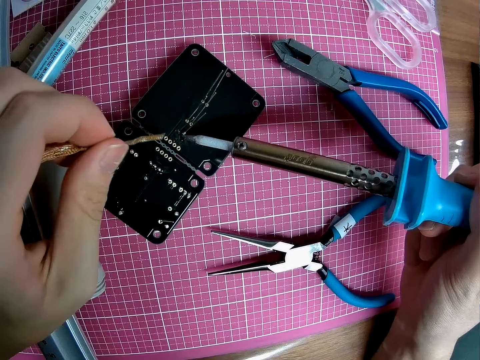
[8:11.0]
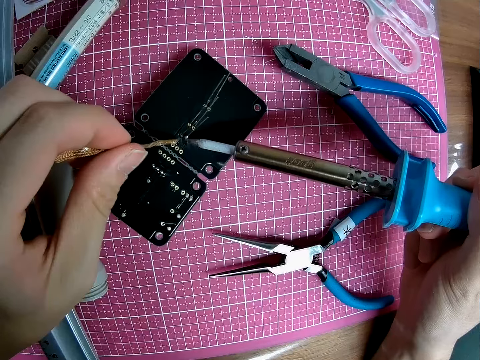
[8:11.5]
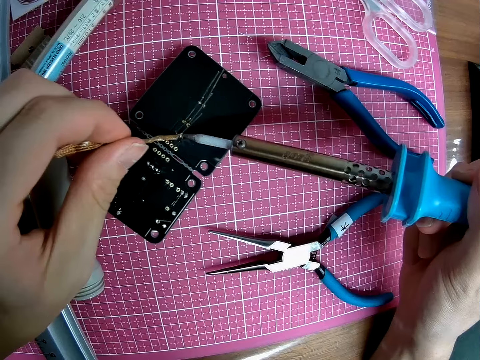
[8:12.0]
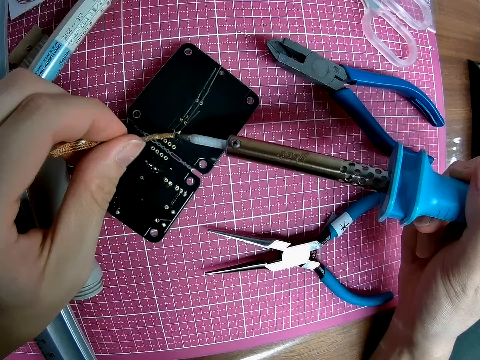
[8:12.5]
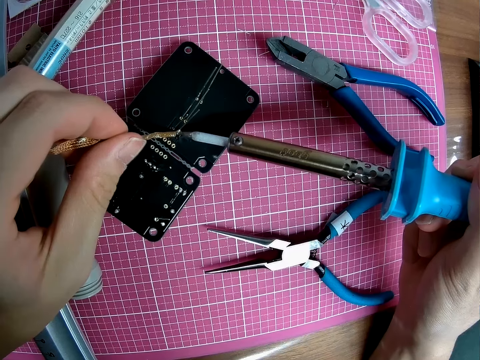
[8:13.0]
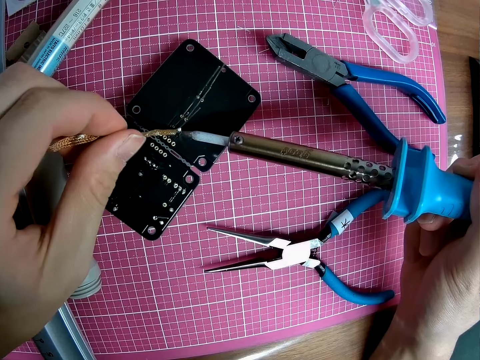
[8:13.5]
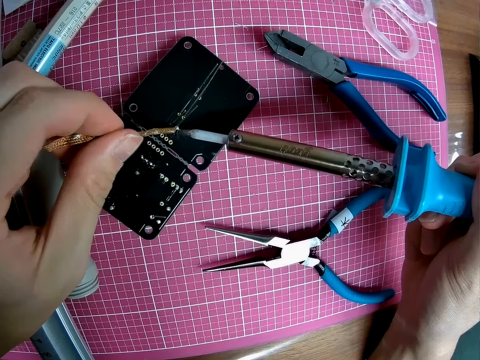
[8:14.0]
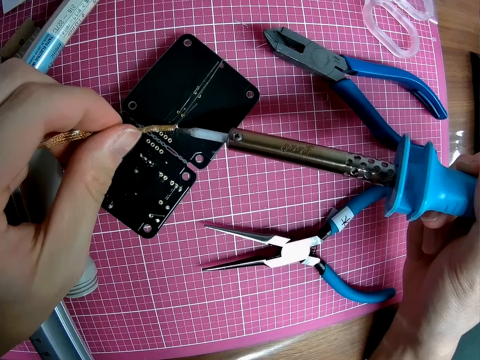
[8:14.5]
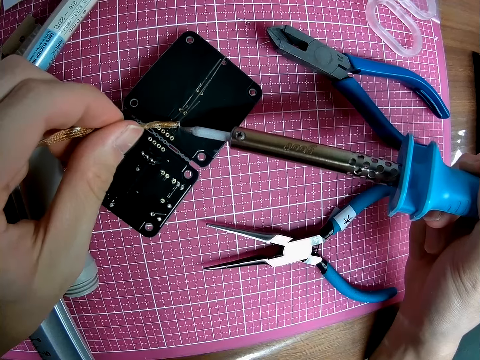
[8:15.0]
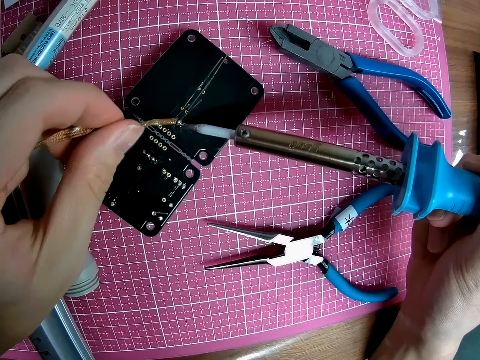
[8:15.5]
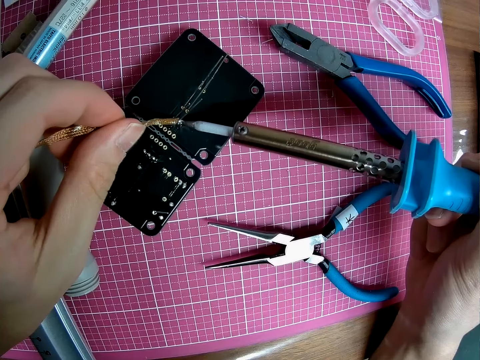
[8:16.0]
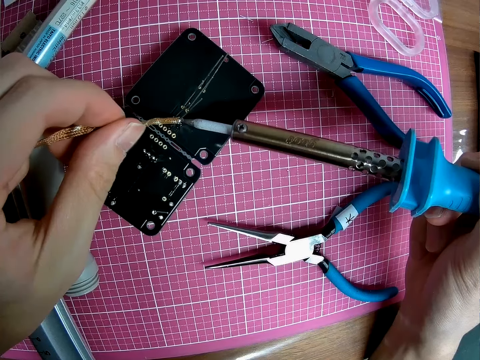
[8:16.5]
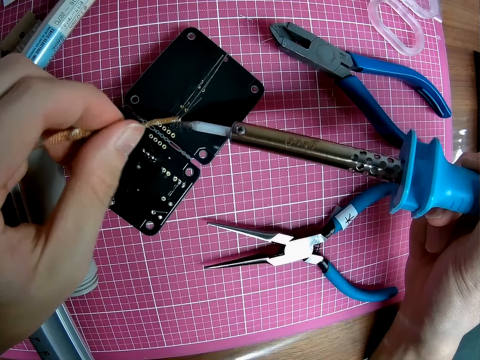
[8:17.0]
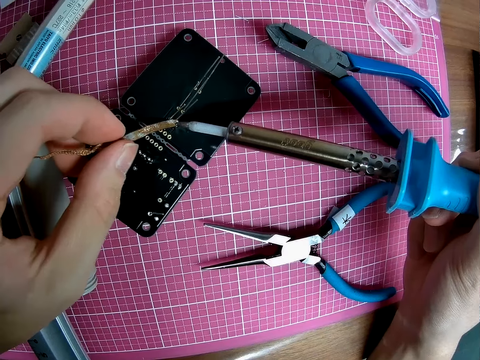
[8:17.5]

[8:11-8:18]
The camera wearer puts the solder braid against the electronic craft. They solder the solder braid on to the electronic craft with the soldering iron.

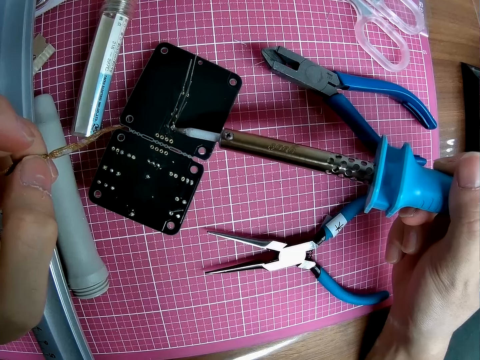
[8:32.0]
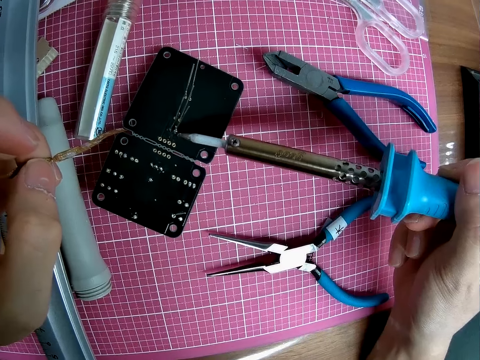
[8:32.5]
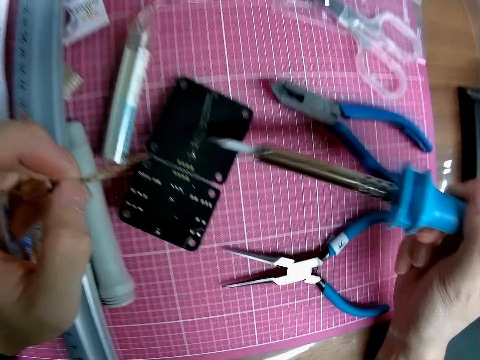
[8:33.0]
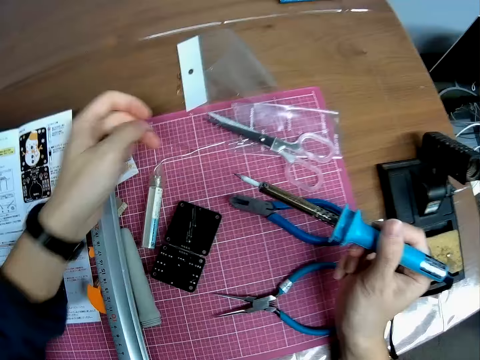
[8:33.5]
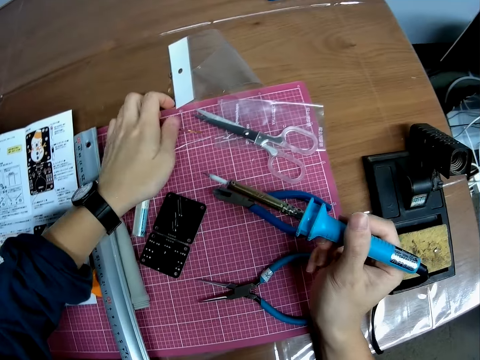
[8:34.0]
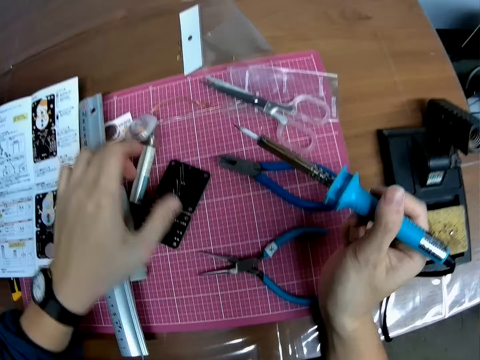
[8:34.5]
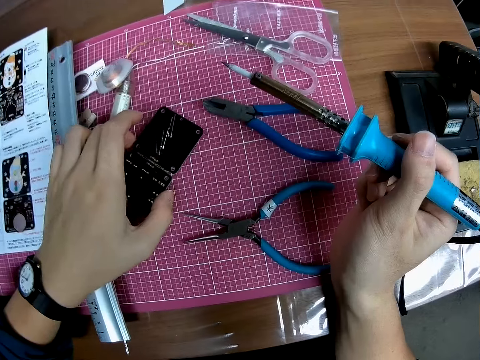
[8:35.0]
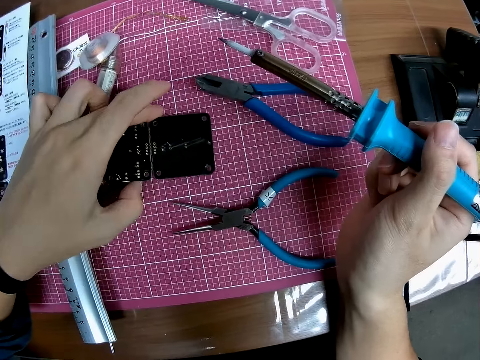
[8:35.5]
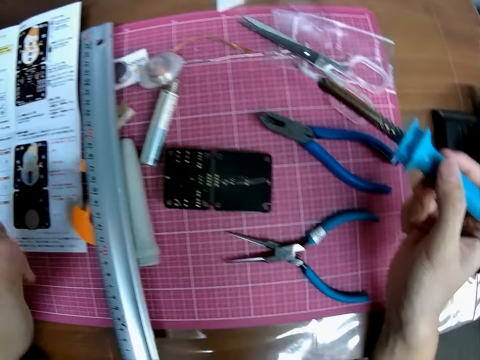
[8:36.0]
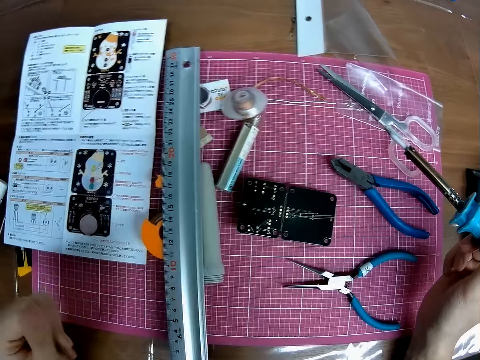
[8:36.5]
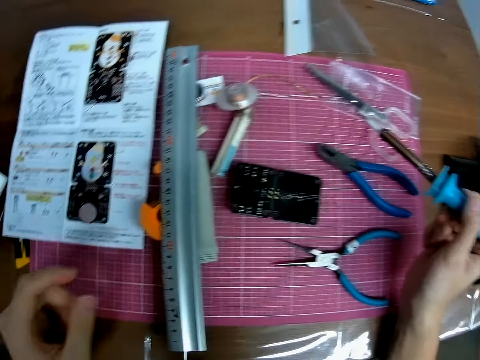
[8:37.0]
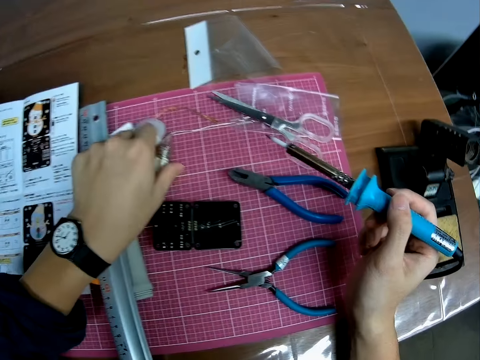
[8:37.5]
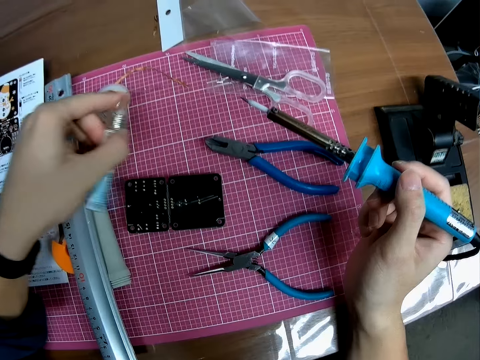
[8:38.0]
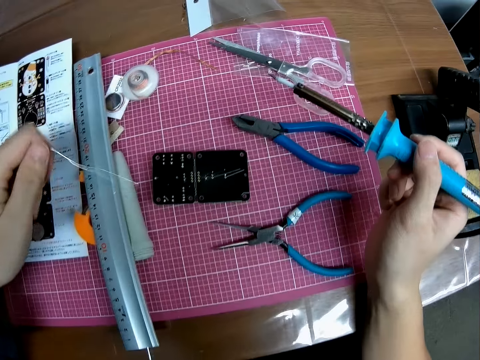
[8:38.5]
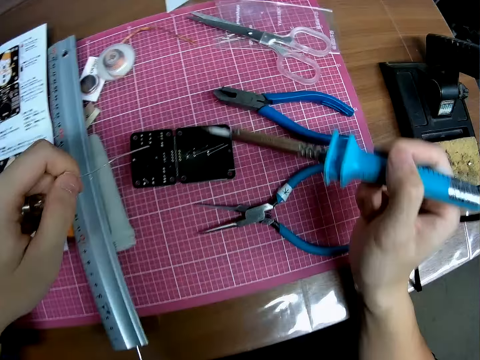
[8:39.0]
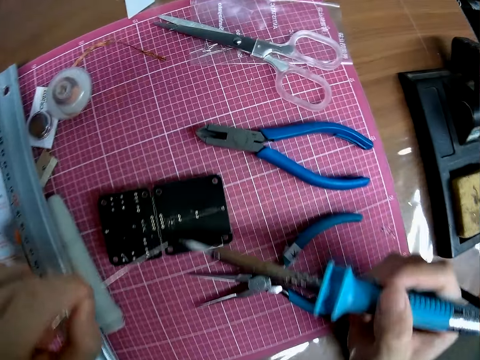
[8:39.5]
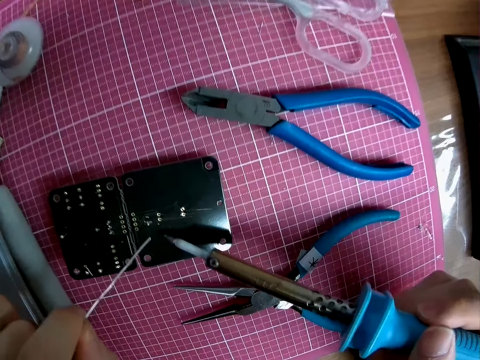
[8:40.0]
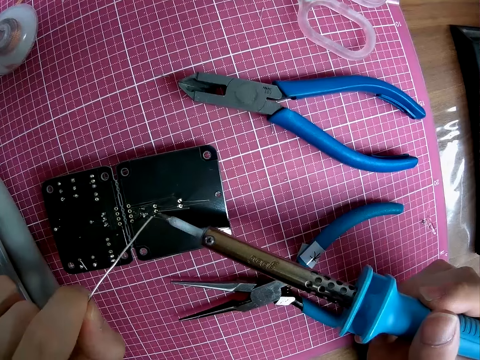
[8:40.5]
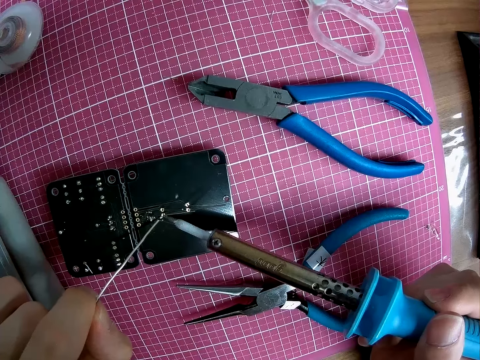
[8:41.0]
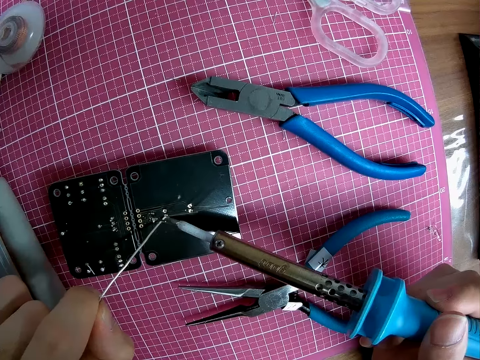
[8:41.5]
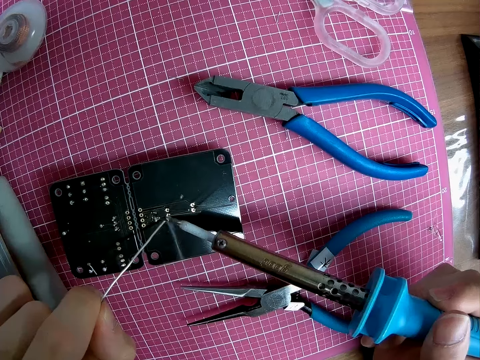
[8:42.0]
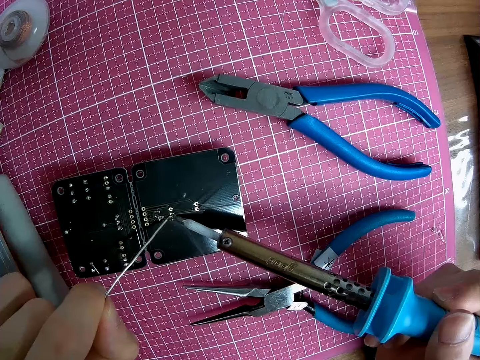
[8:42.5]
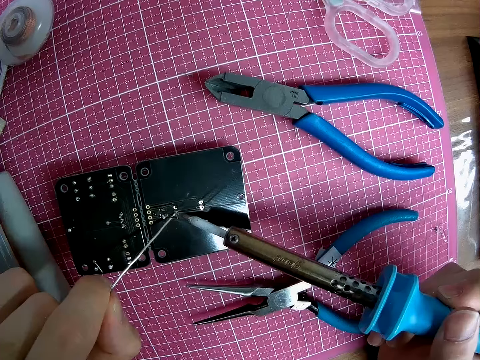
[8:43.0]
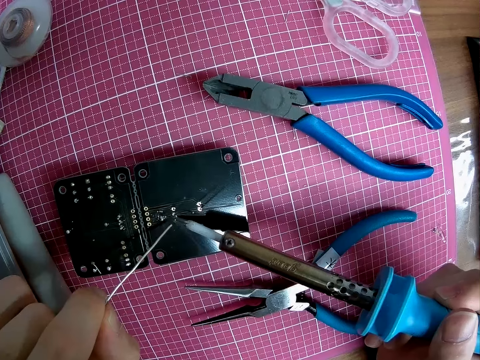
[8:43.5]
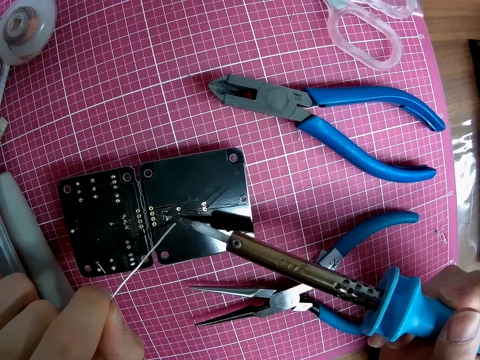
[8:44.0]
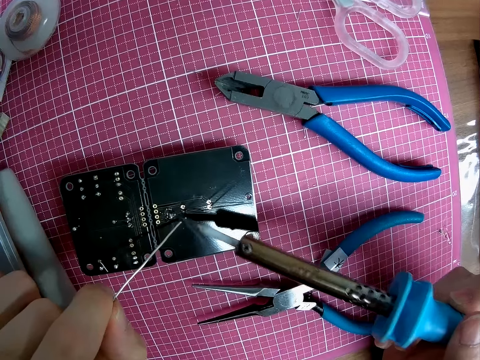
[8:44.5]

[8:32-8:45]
The camera wearer puts the solder braid on the table. They touch the circuit board. They tilt the electronic craft. They pick up the solder. They put the solder against the electronic craft. They solder the wire on to the electronic craft with the soldering iron.

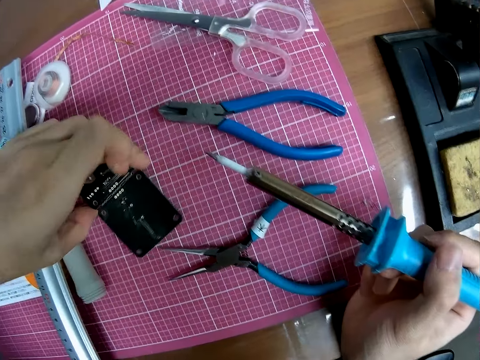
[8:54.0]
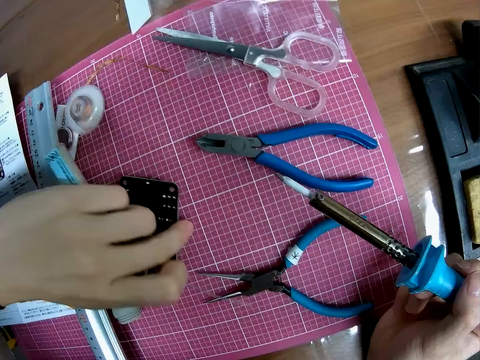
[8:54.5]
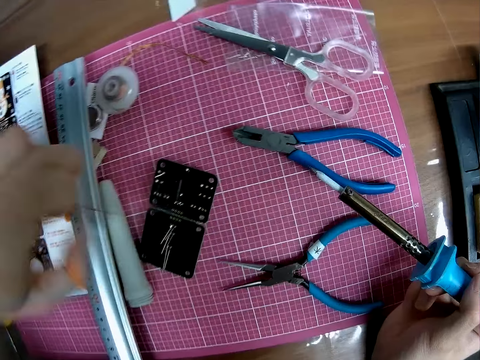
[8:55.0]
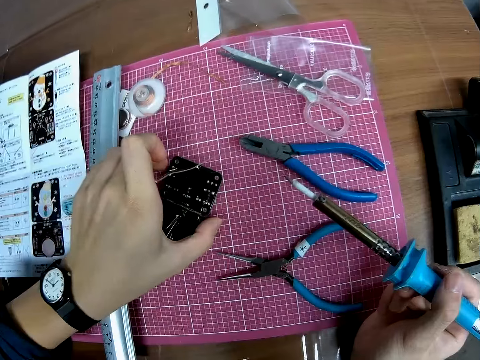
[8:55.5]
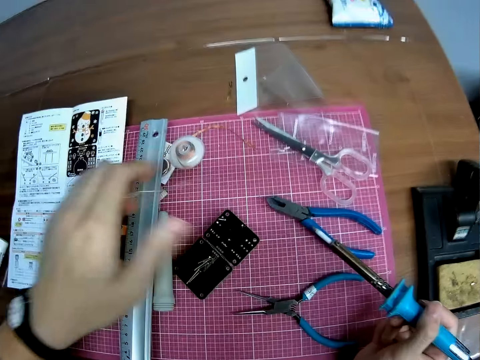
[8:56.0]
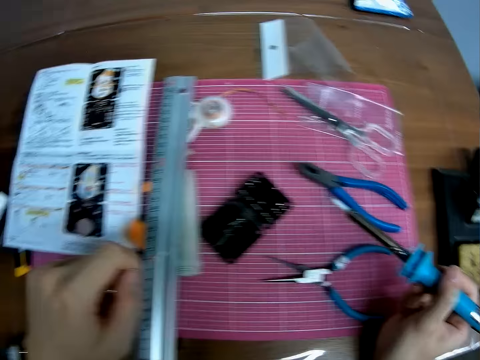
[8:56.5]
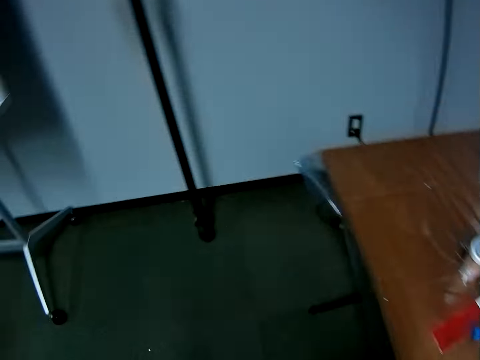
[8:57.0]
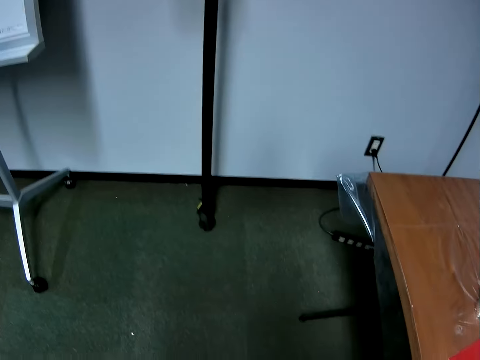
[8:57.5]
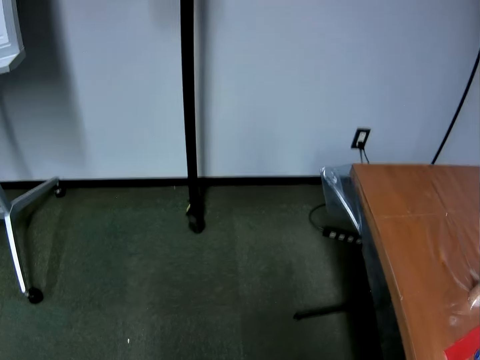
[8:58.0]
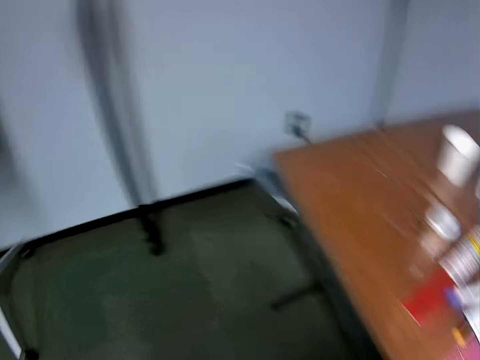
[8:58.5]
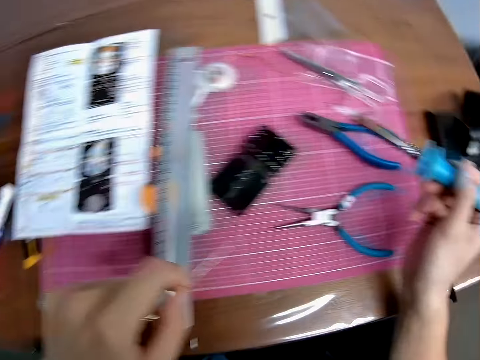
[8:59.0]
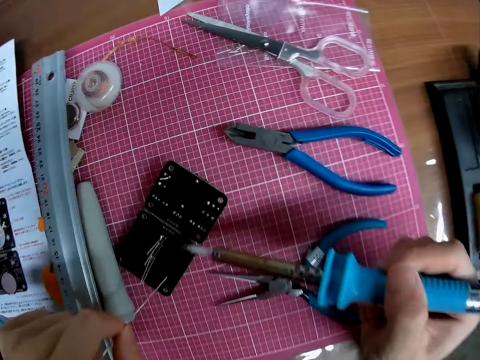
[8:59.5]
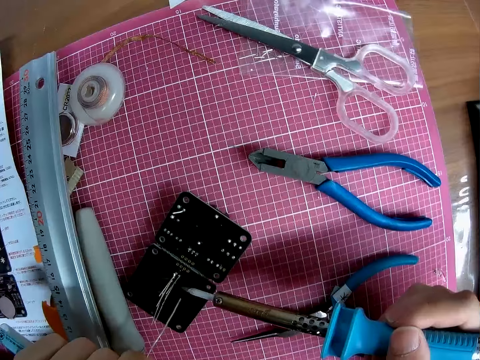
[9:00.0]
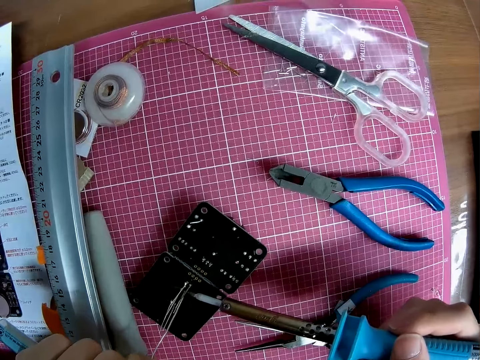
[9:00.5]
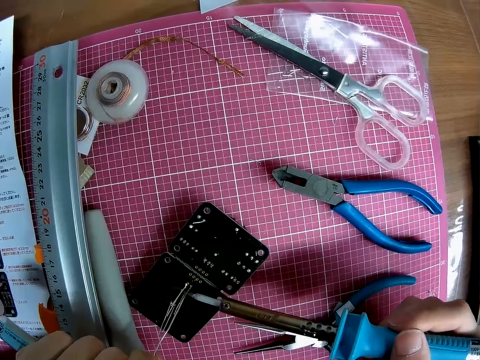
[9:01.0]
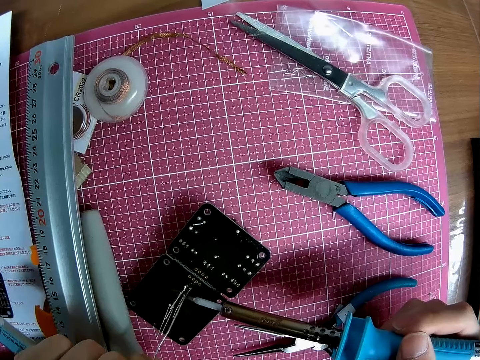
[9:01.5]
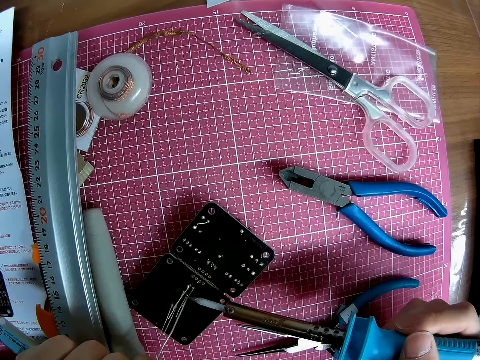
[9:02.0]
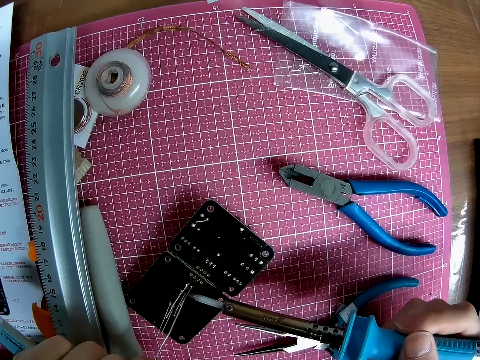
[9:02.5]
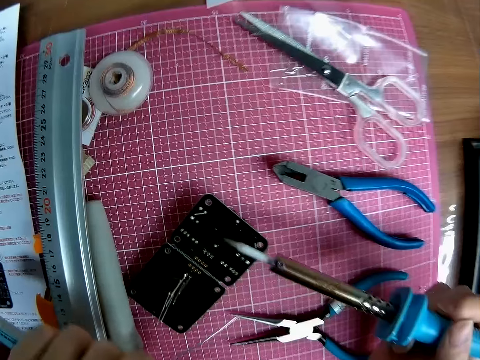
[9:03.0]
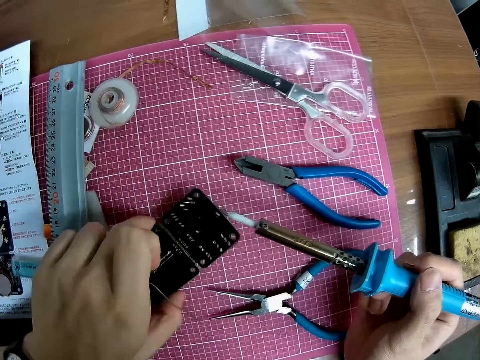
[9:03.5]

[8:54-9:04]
The camera wearer moves the electronic craft. He looks on the other side. He moves his head. He solders the wire on to the electronic craft with the soldering iron.
